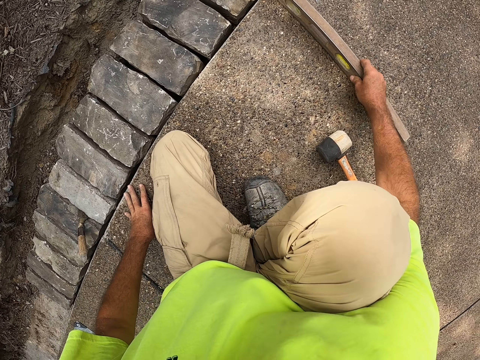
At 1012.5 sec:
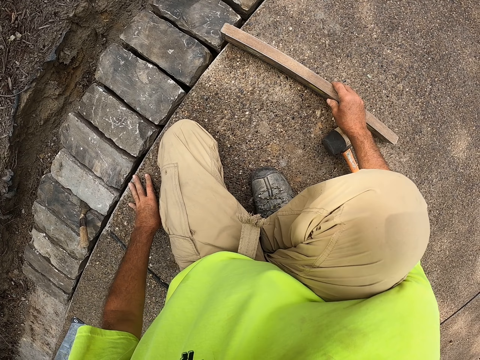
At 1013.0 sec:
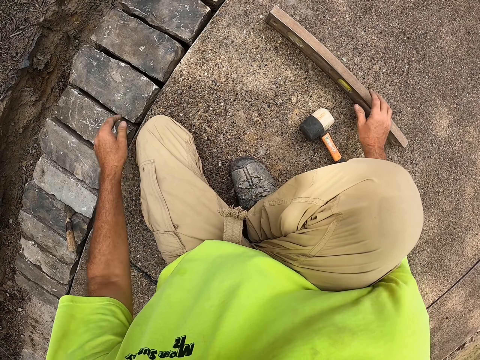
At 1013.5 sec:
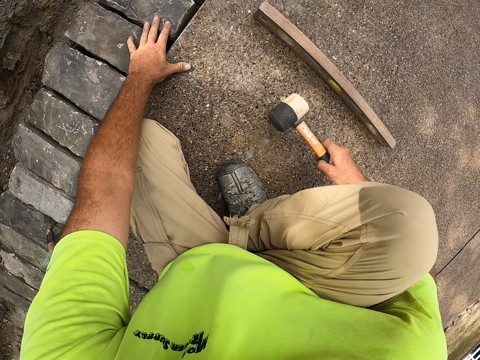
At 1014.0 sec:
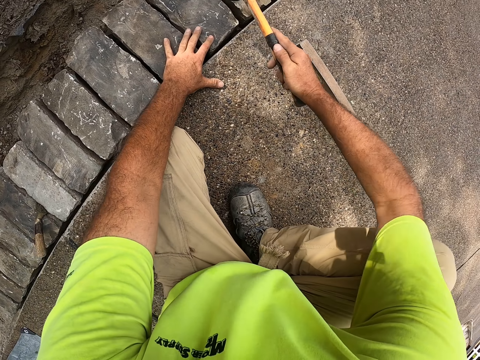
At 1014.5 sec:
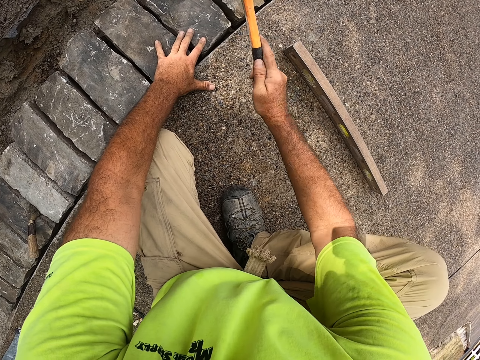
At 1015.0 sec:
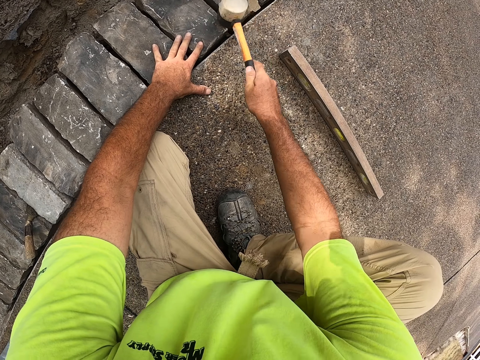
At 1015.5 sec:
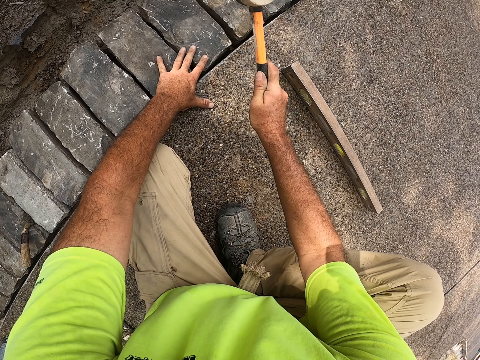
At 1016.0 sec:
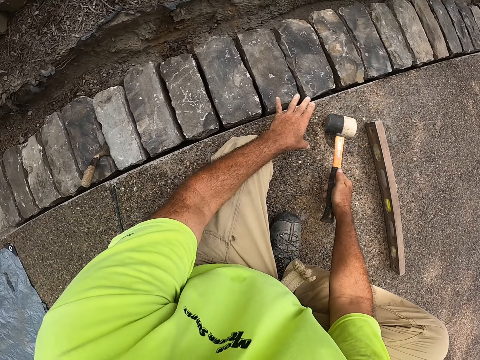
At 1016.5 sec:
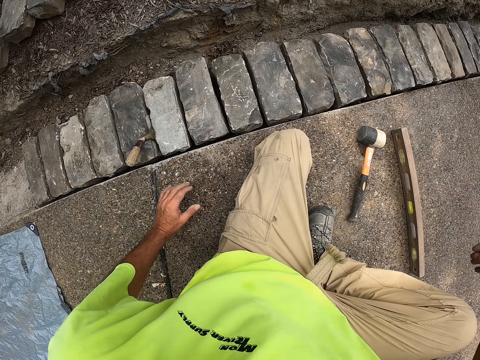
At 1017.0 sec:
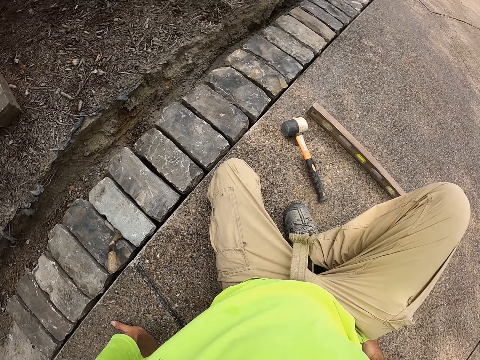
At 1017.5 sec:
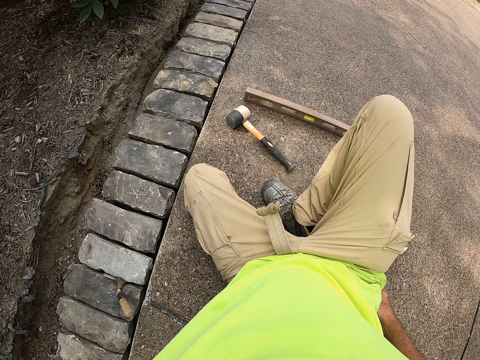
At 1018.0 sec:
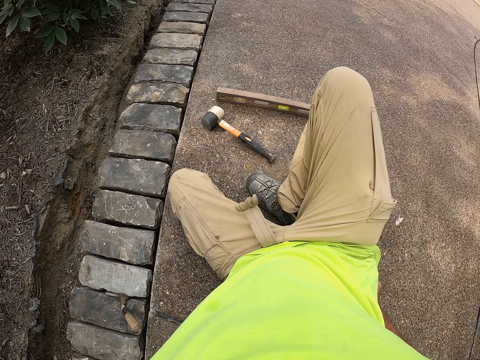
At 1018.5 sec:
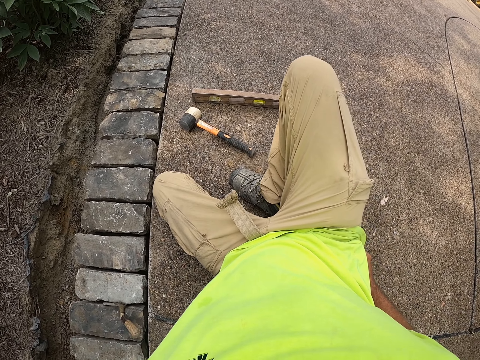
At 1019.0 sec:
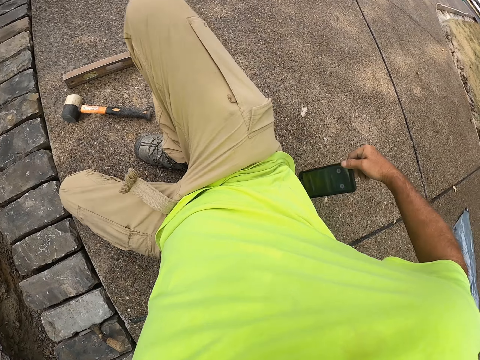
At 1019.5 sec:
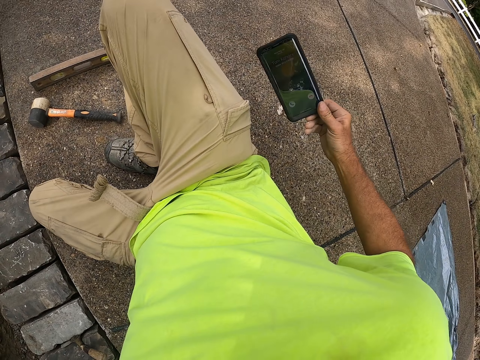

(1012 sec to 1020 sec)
The camera wearer picks up the mallet or hammer. They hold the hammer. They hit the bricks with the mallet and put the mallet on the floor. They remove the phone from the back pocket.

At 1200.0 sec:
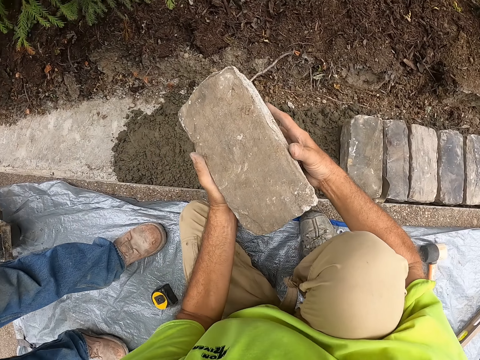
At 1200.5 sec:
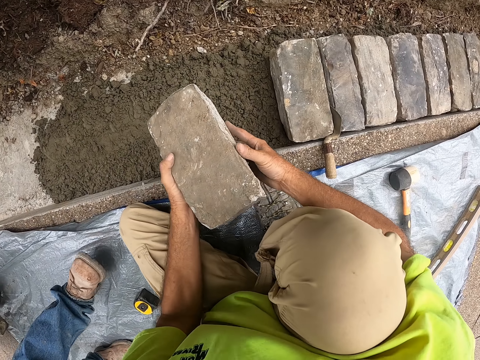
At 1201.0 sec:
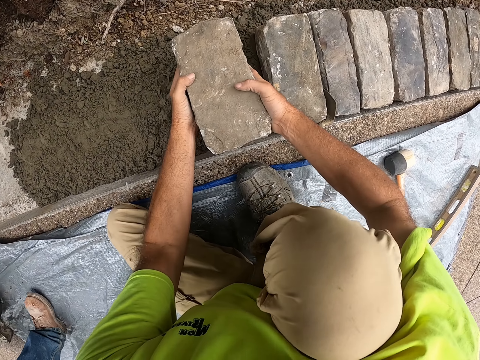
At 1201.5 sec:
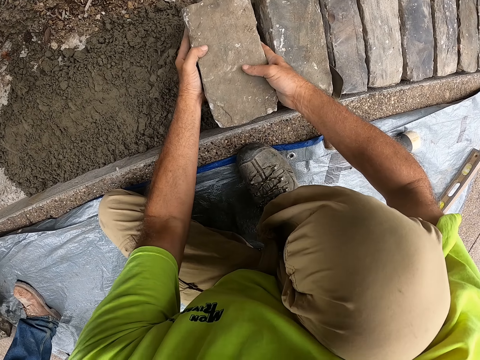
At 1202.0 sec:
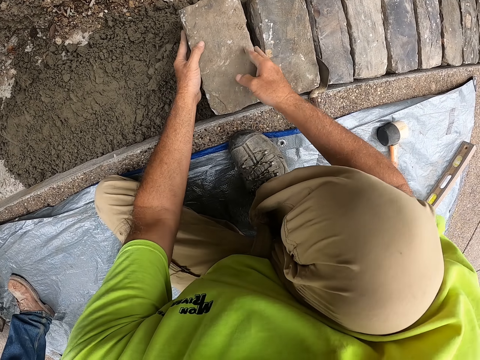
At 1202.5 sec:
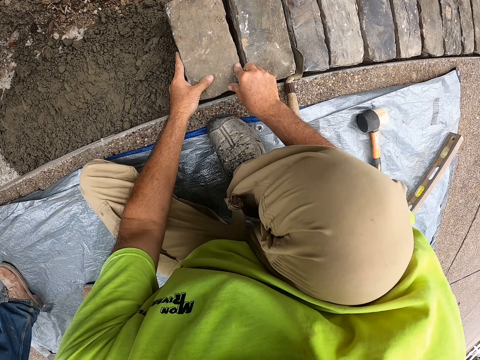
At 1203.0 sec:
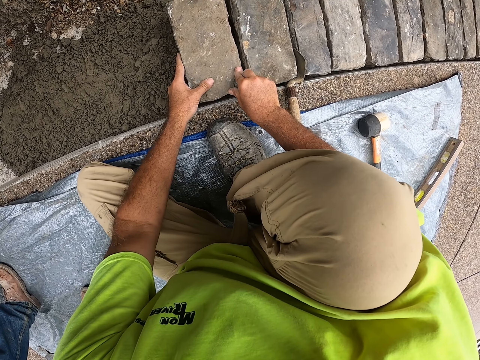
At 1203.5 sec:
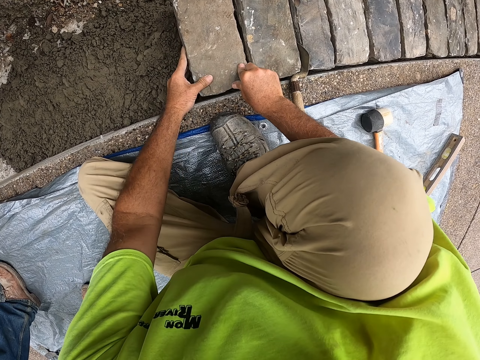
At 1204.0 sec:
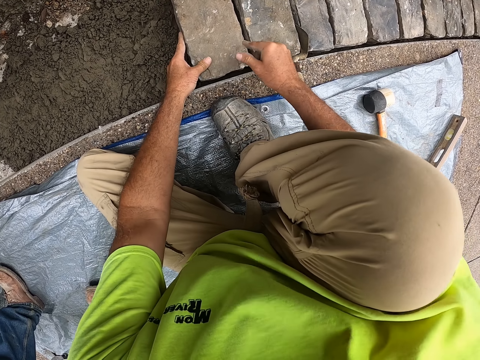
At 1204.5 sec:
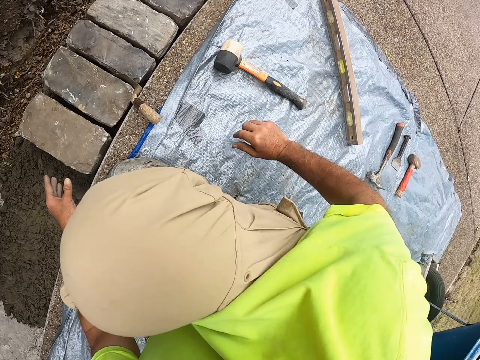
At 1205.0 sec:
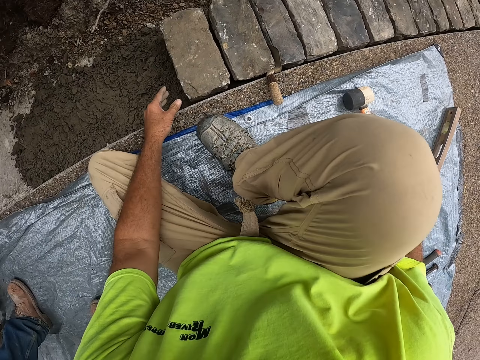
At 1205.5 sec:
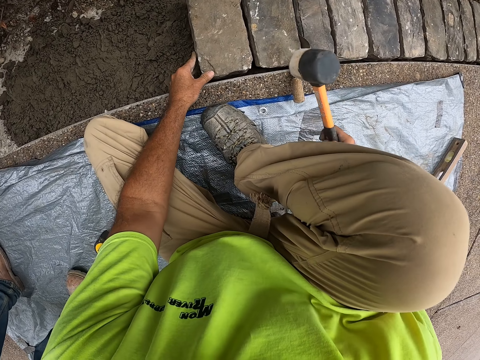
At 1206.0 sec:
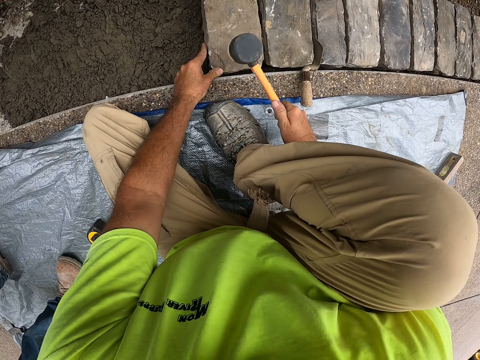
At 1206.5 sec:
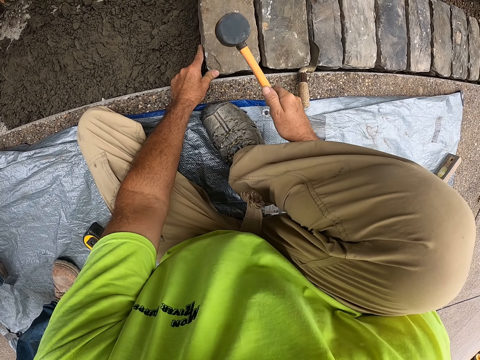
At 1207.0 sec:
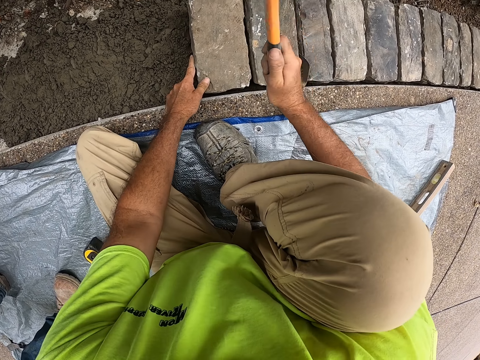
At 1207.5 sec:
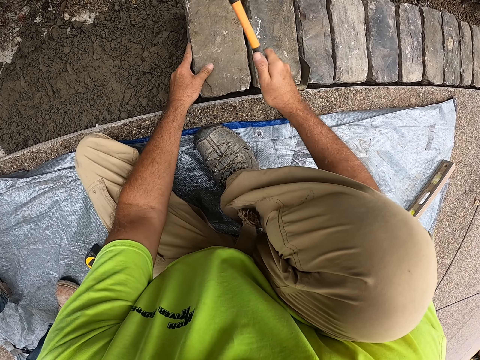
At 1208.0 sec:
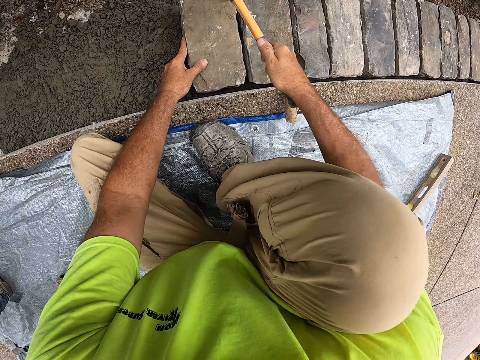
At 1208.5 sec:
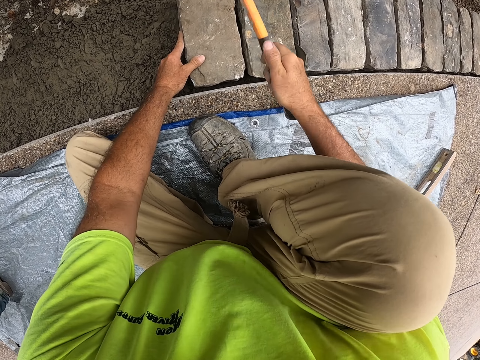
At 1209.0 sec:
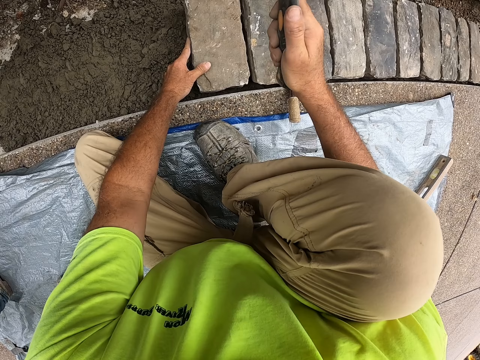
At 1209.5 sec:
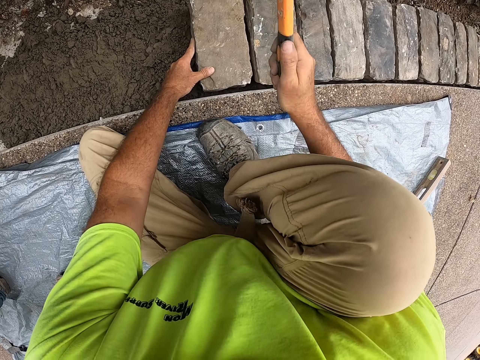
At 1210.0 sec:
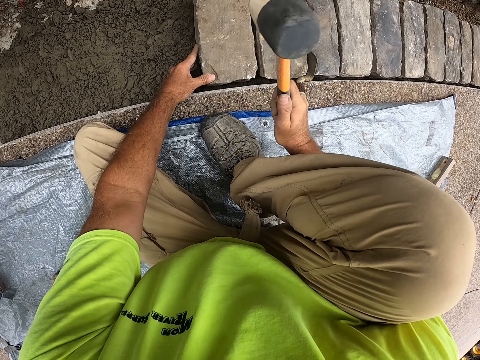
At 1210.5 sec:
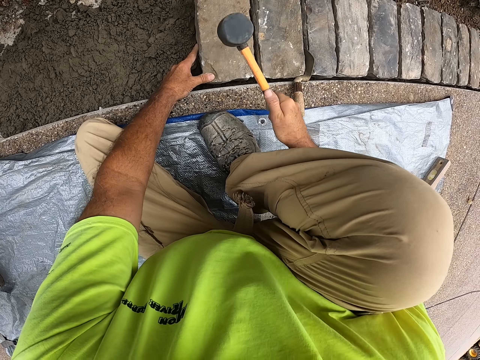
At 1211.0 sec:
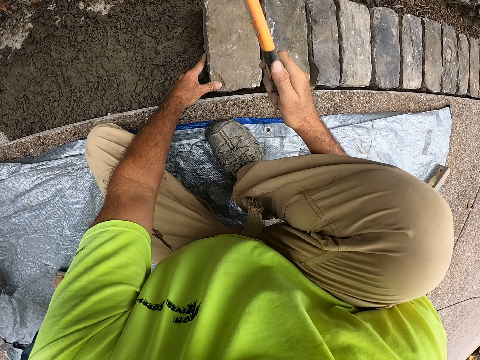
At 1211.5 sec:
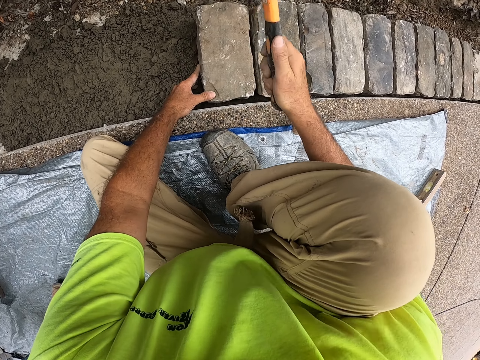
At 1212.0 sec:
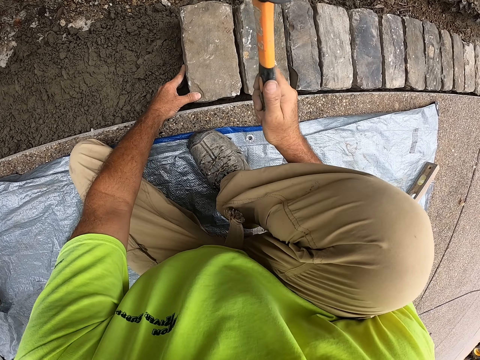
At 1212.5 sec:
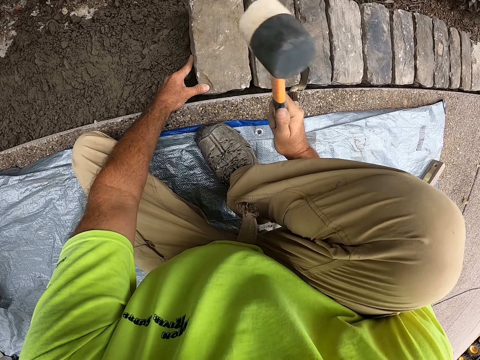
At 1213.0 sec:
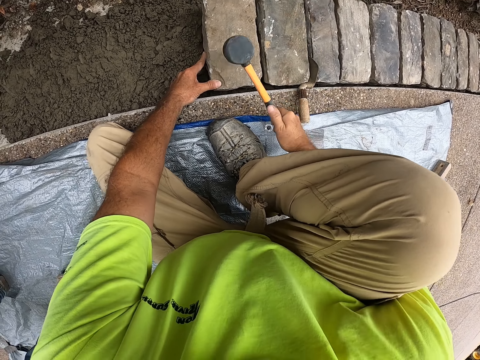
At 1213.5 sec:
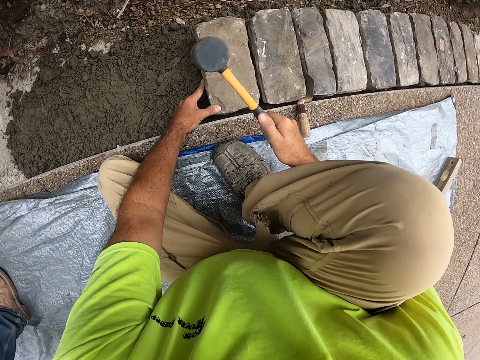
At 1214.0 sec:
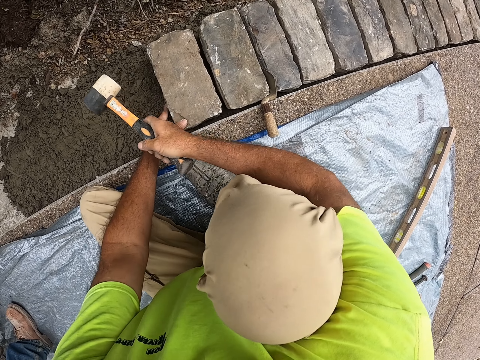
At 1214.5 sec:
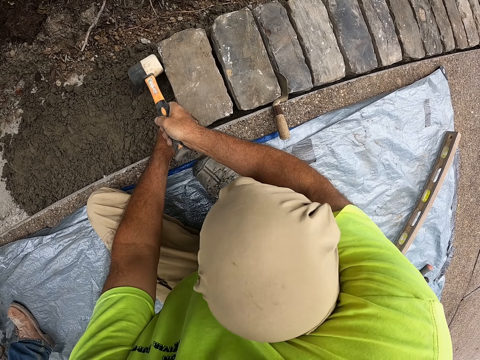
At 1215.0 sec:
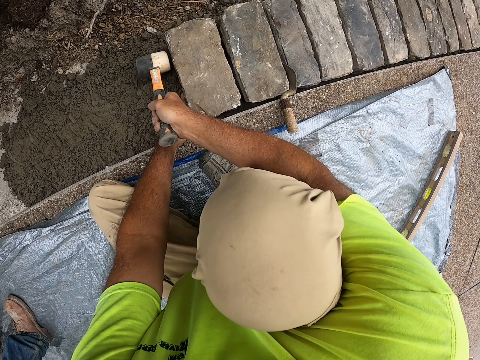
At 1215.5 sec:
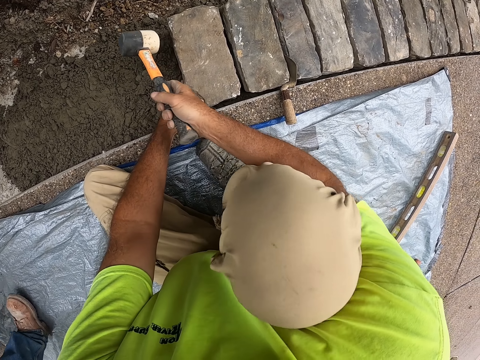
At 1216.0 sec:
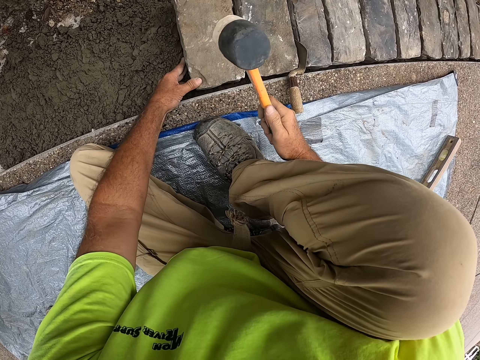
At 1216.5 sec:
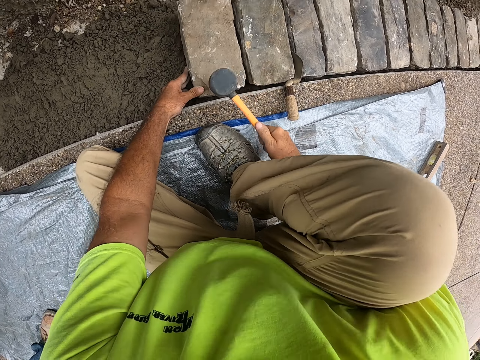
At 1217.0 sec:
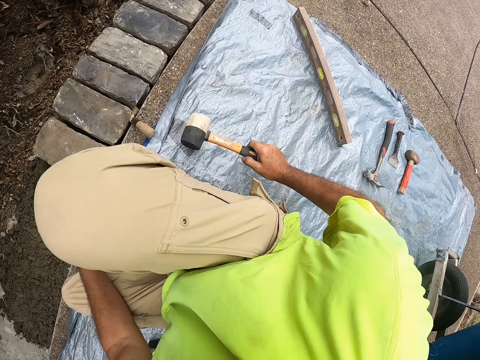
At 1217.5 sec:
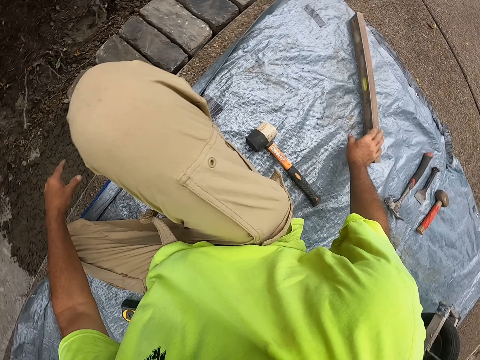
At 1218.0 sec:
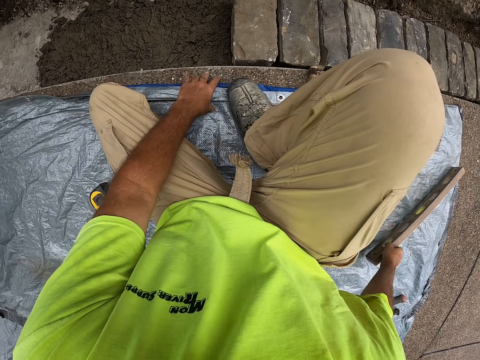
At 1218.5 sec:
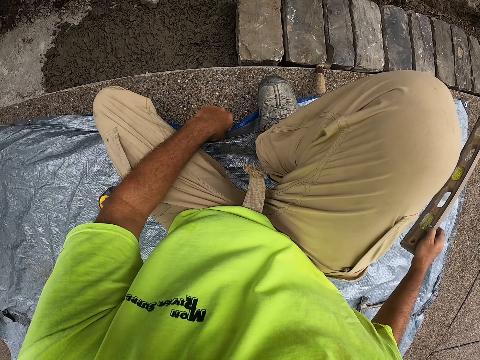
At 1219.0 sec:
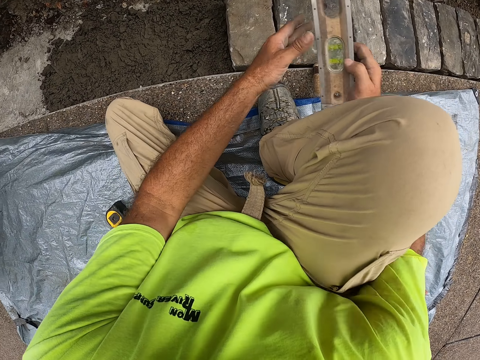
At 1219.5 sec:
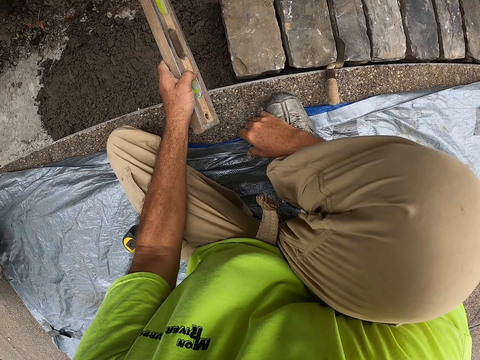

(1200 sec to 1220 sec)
The camera wearer holds the brick with both hands. They put the brick on the concrete. They pick up a mallet or hammer, hold the hammer, and hit the brick with the mallet. They hold the brick. They put the mallet on the tarp, pick up the level ruler, and fold the tarp.
